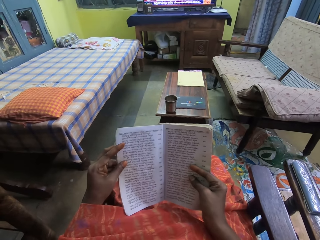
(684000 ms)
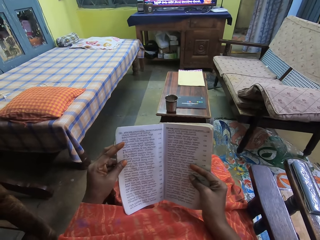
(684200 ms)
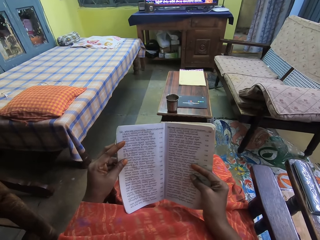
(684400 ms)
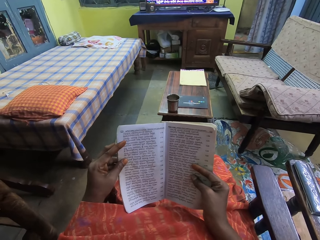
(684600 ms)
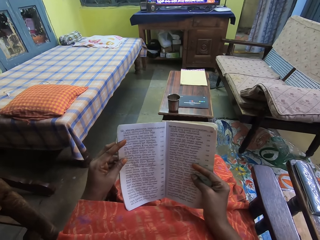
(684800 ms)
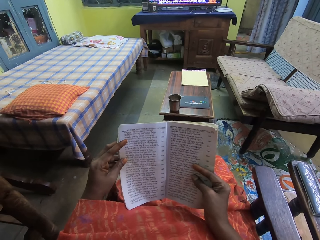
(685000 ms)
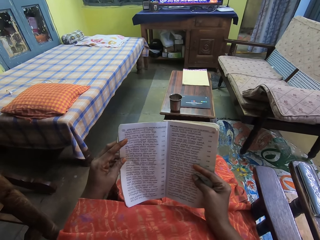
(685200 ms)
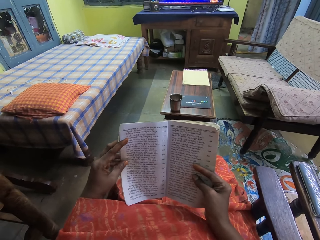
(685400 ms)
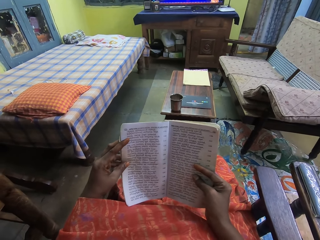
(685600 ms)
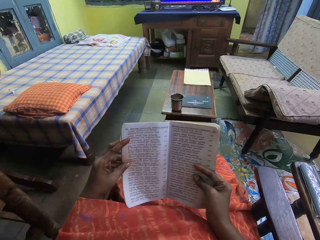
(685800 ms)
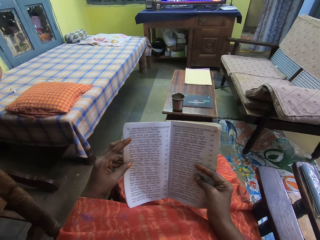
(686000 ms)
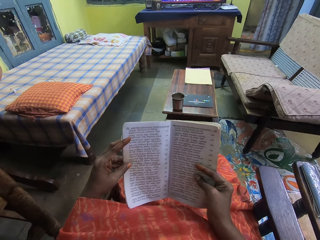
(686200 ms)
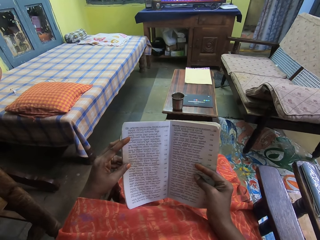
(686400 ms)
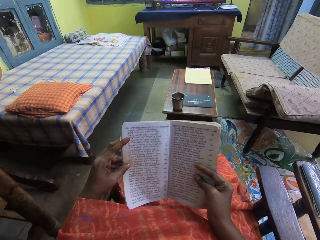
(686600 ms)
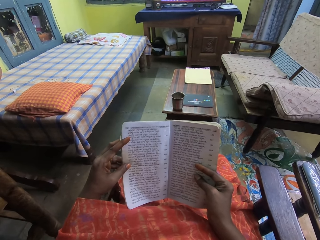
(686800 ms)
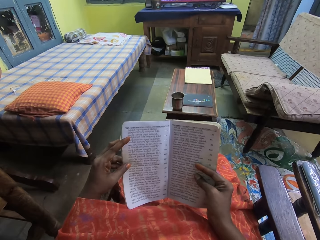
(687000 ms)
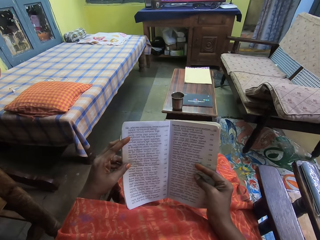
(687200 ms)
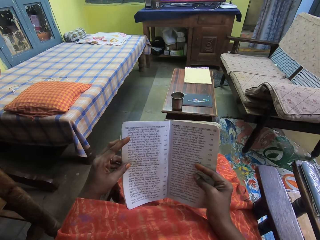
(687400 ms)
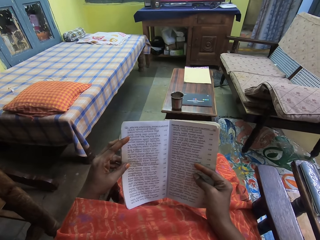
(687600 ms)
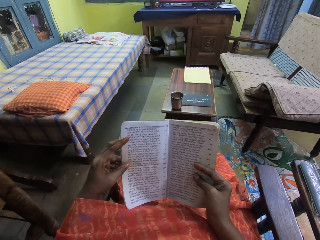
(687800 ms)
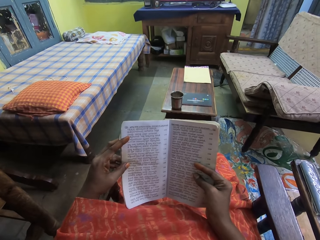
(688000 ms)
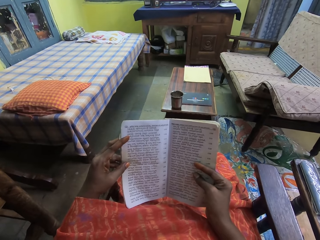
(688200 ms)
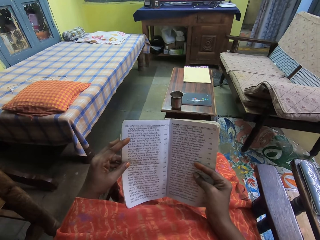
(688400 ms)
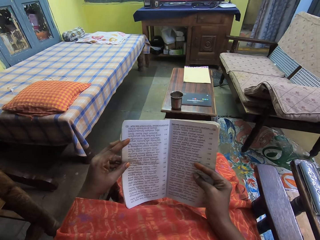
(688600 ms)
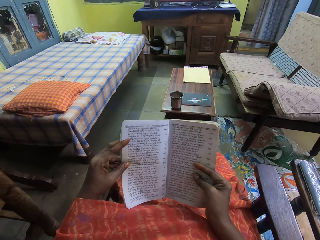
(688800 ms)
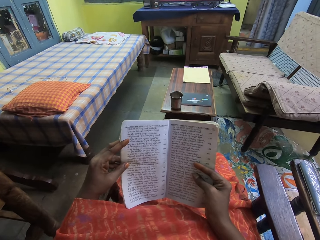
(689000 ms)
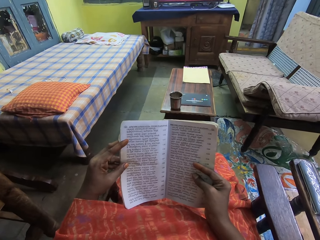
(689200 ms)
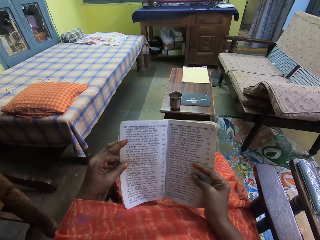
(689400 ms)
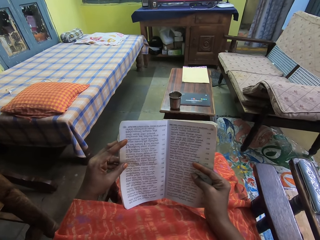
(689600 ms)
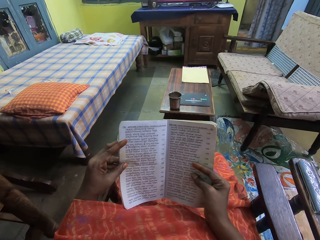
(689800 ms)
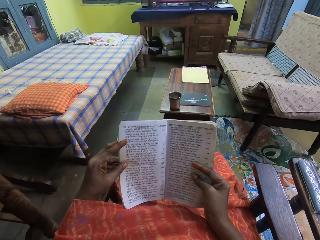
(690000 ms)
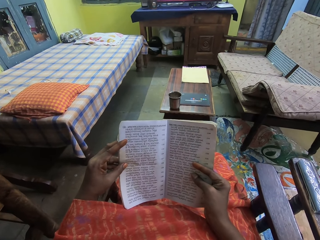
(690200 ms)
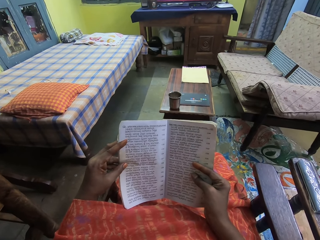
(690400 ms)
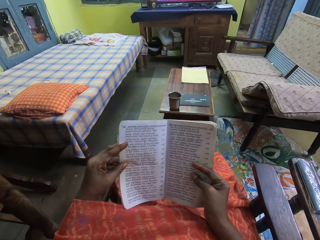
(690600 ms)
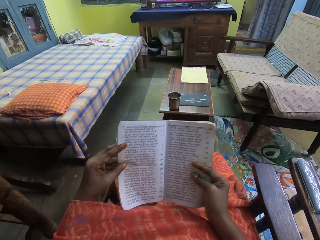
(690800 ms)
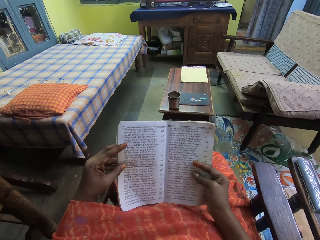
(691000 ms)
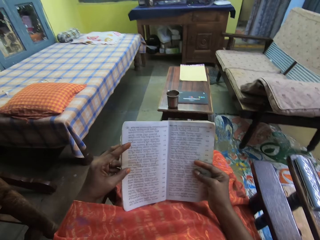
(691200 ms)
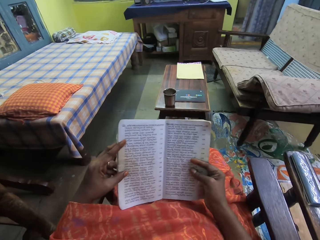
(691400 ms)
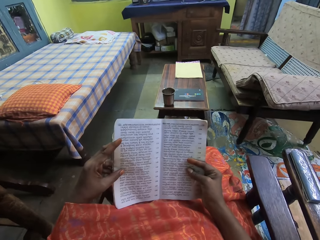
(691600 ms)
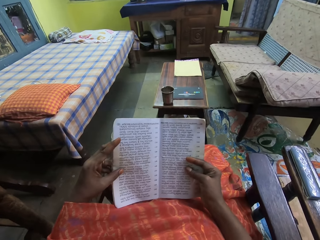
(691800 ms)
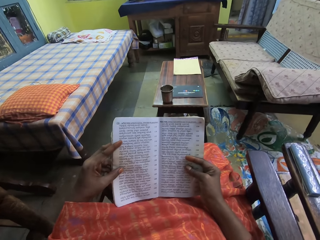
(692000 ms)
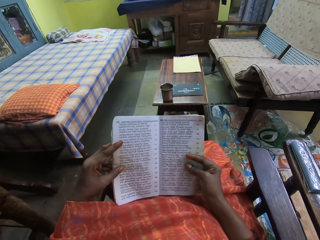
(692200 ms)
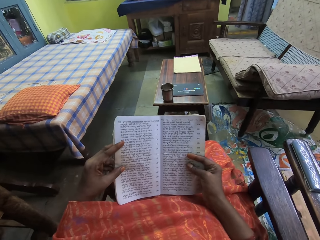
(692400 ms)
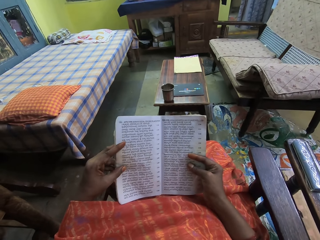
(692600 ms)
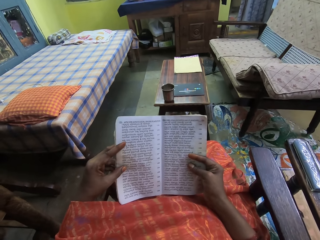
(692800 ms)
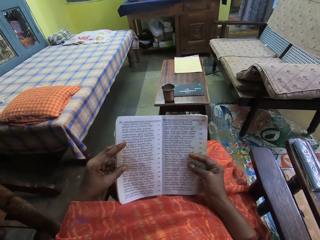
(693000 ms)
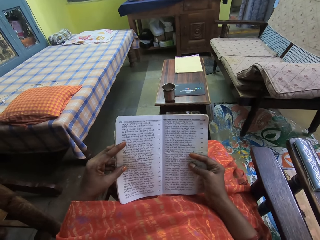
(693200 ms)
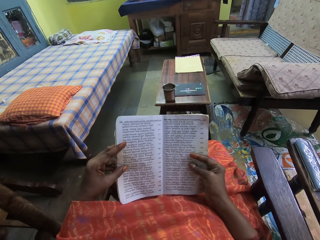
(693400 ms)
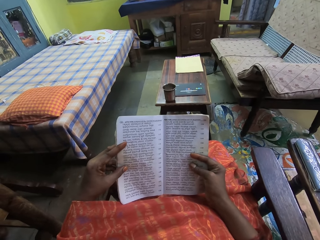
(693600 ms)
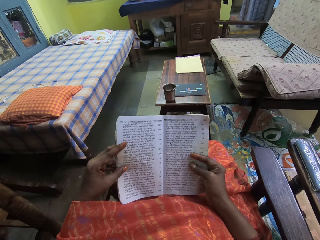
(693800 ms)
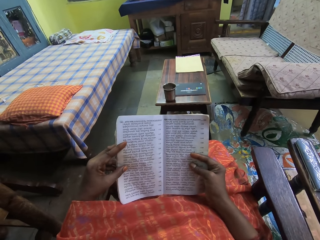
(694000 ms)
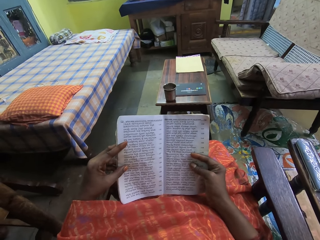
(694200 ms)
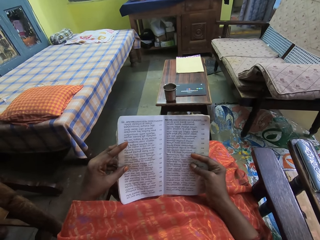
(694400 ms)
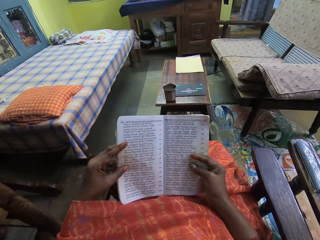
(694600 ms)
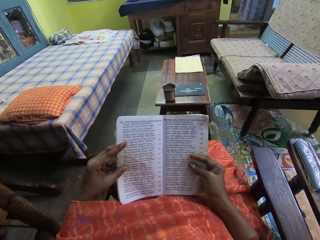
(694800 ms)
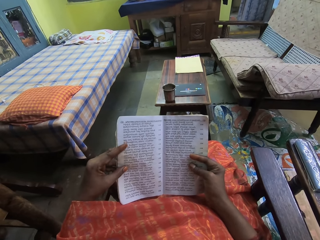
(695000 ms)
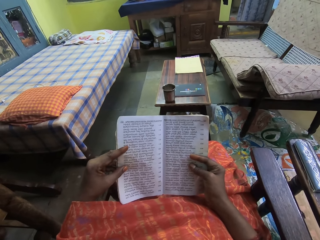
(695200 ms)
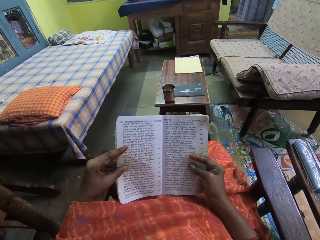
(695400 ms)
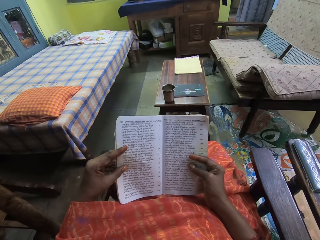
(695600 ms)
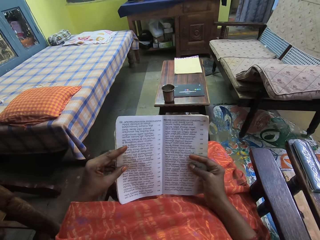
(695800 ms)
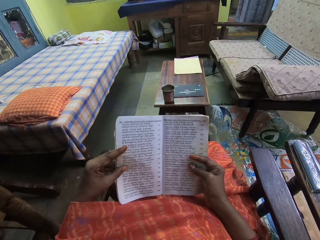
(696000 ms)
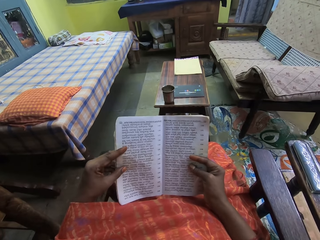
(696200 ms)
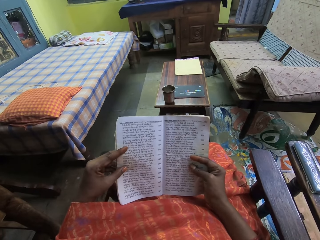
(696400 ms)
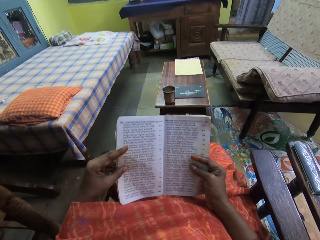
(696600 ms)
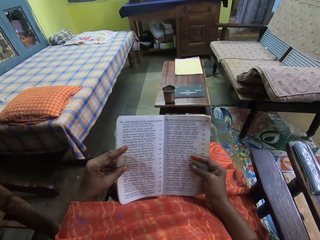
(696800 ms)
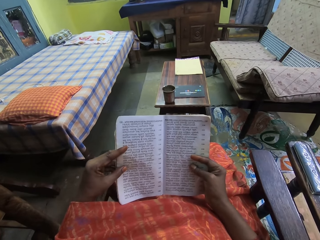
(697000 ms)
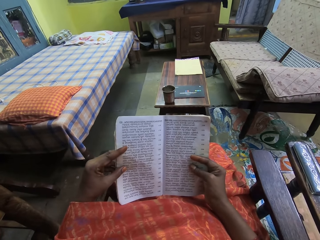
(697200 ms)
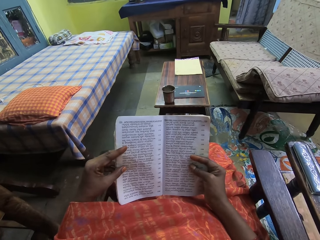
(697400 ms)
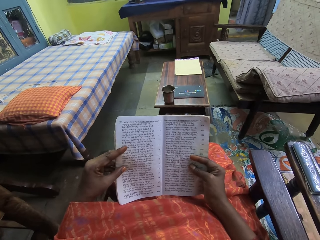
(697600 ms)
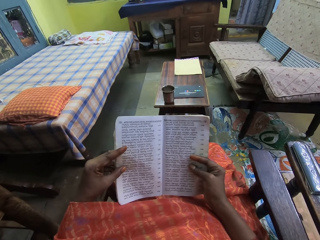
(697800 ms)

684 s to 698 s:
The camera wearer reads the book. They adjust the finger. They read the book. They adjust the finger. They read the book. They adjust the finger. They read the book.

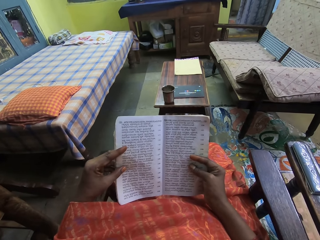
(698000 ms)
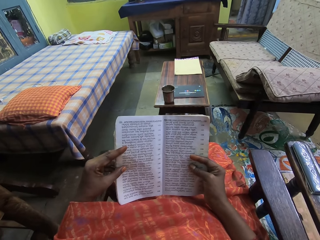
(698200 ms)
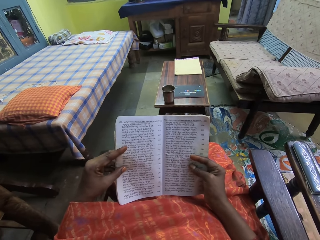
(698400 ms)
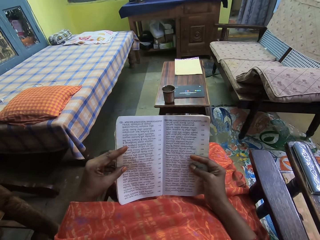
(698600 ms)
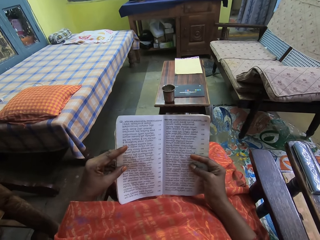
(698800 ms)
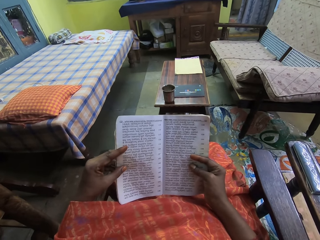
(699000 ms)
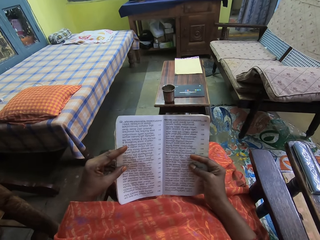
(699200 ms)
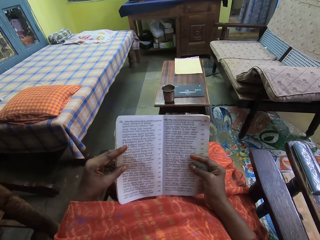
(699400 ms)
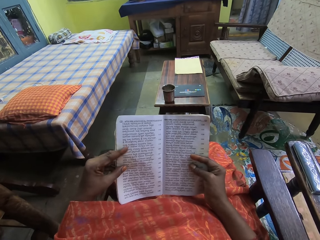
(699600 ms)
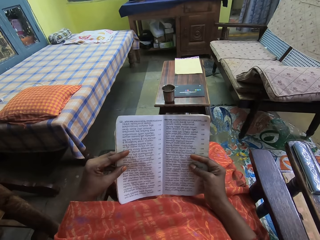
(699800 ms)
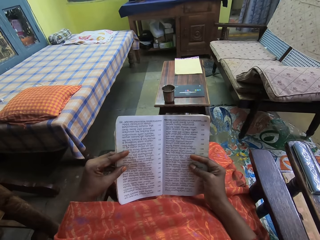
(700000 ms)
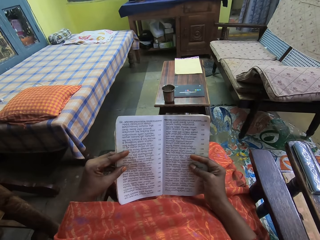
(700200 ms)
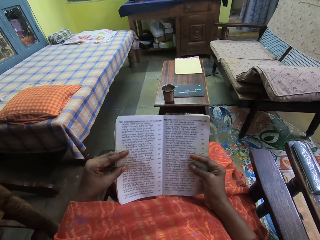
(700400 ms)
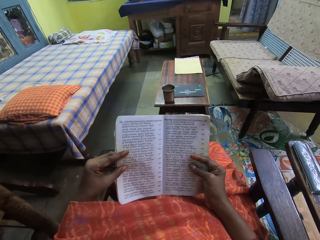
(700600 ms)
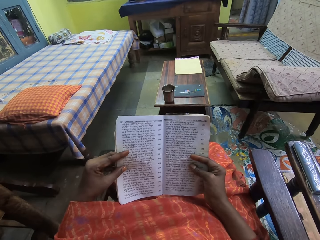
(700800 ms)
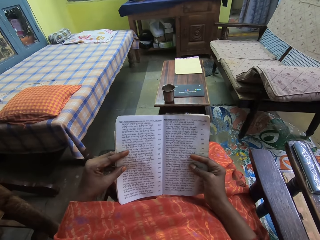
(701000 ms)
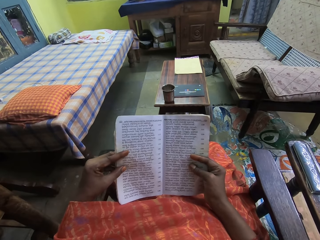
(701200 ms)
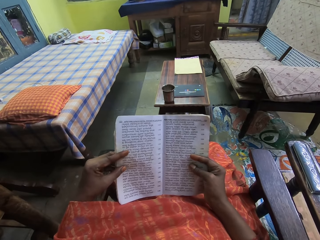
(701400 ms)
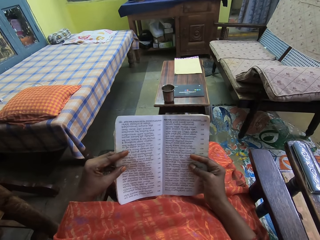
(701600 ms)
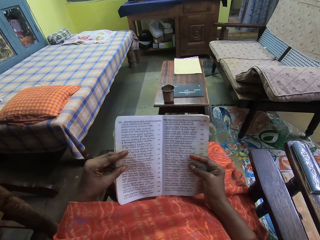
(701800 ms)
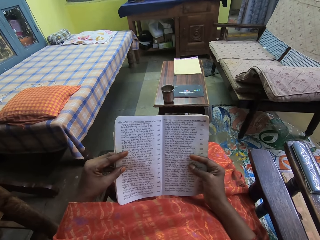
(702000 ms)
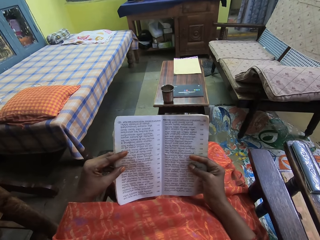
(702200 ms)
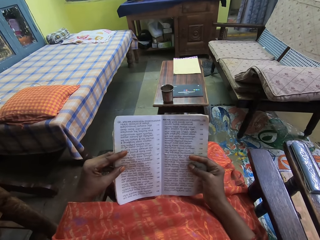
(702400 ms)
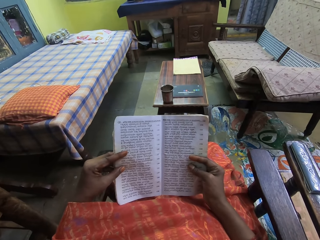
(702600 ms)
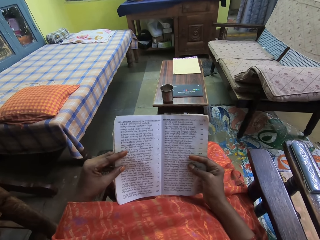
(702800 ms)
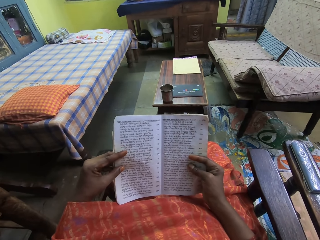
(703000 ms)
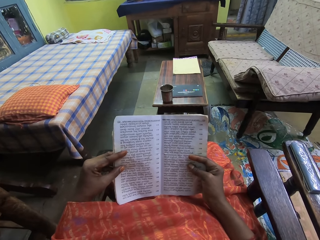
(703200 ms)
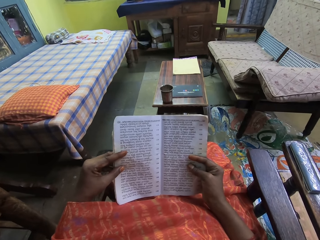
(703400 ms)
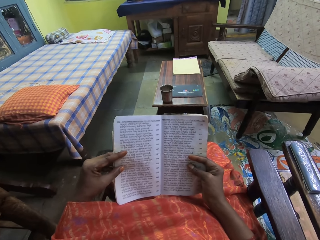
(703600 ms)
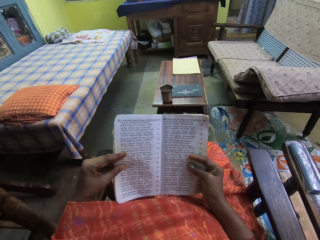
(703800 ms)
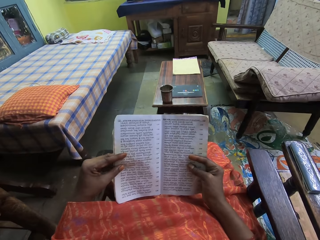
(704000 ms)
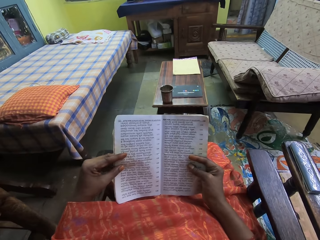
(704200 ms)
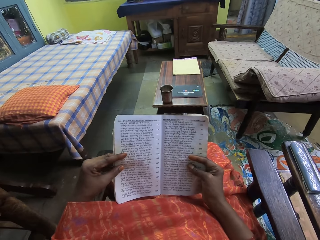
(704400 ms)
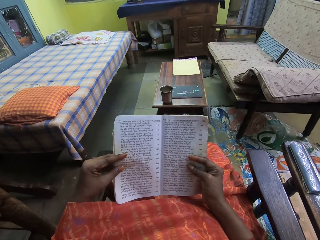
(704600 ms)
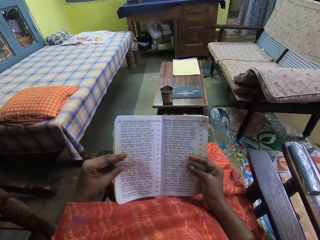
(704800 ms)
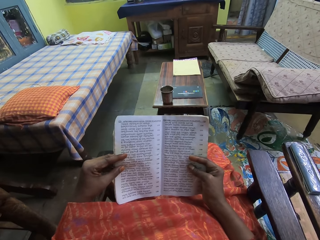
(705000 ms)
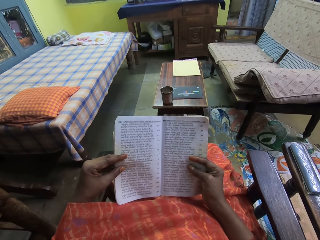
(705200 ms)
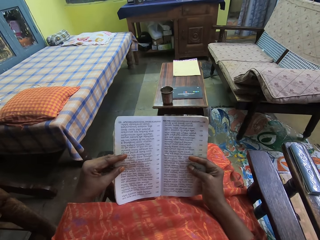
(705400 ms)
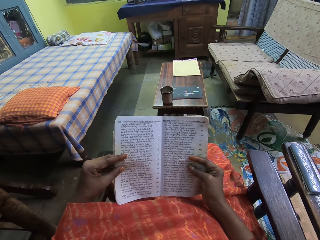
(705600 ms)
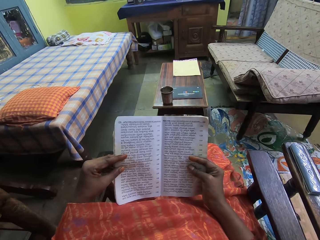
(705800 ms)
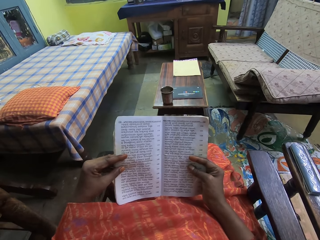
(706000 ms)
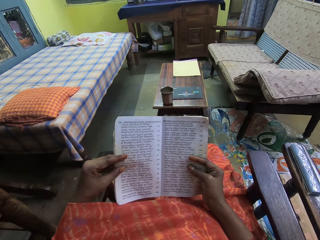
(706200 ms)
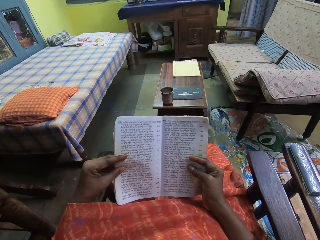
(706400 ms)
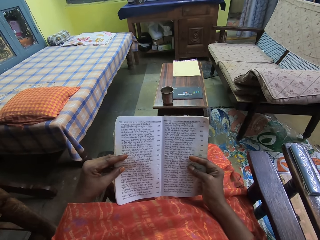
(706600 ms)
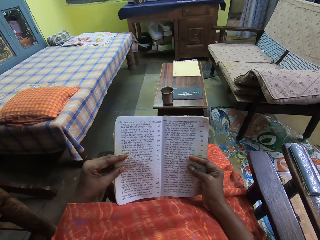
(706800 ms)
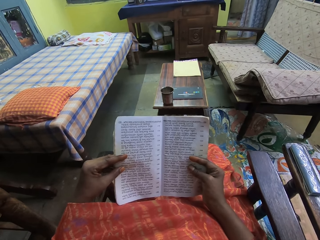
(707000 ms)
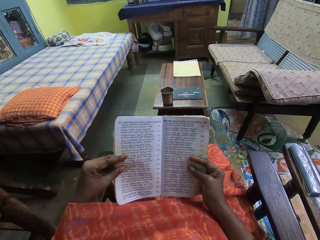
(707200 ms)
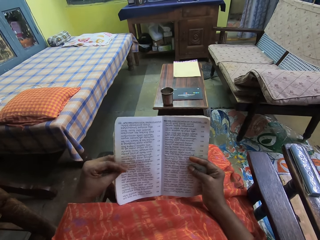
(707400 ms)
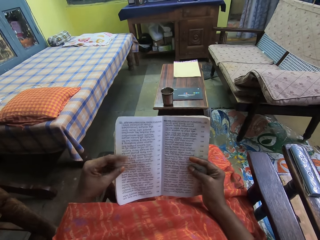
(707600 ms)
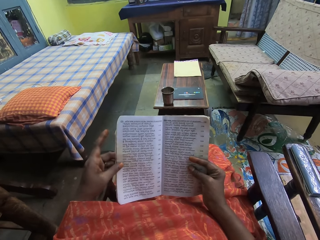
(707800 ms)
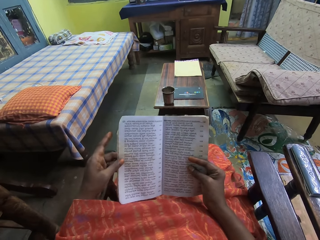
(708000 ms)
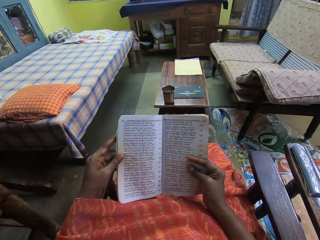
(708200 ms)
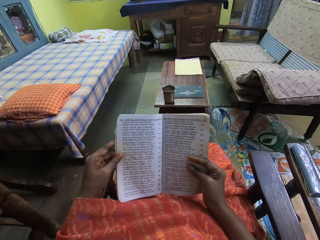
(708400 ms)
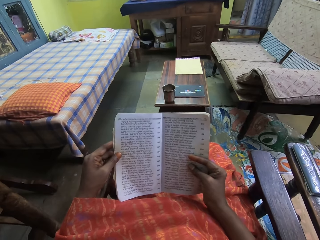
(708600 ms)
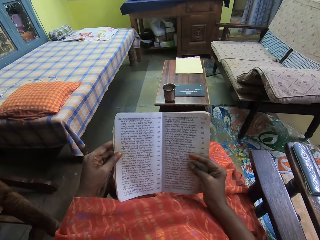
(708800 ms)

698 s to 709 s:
The camera wearer adjusts the finger. They read the book. They adjust the finger.
